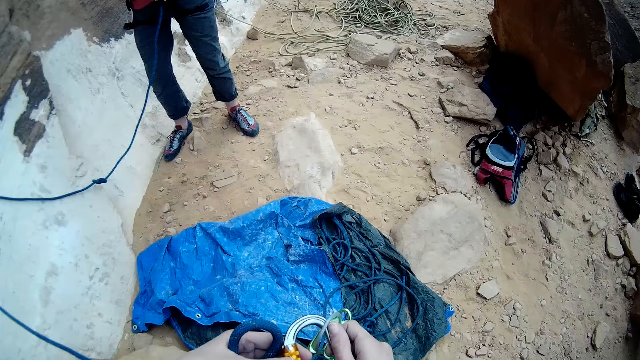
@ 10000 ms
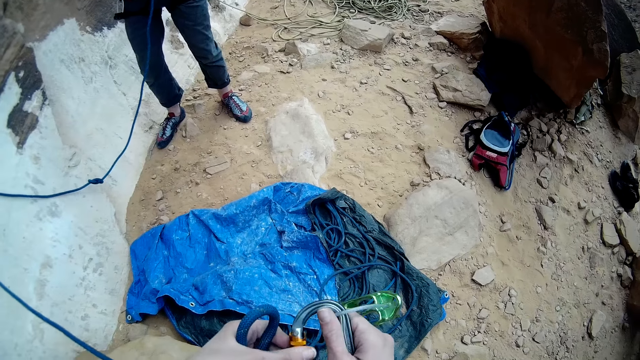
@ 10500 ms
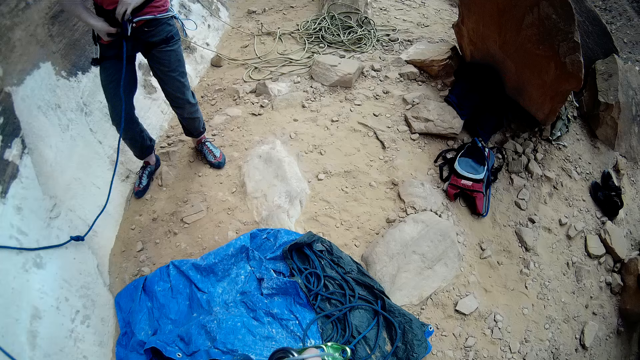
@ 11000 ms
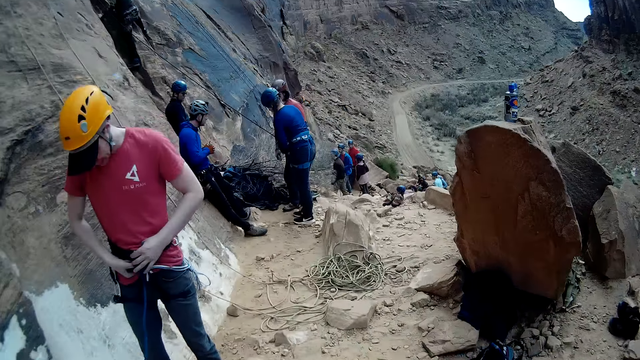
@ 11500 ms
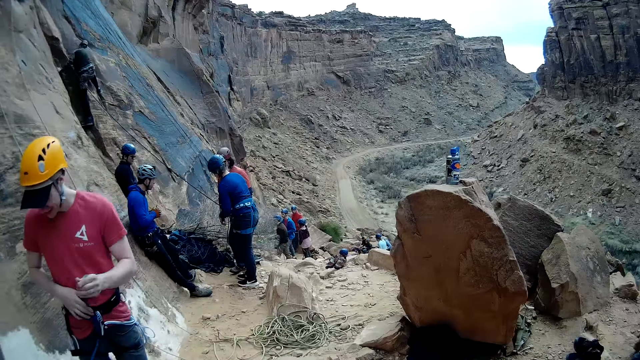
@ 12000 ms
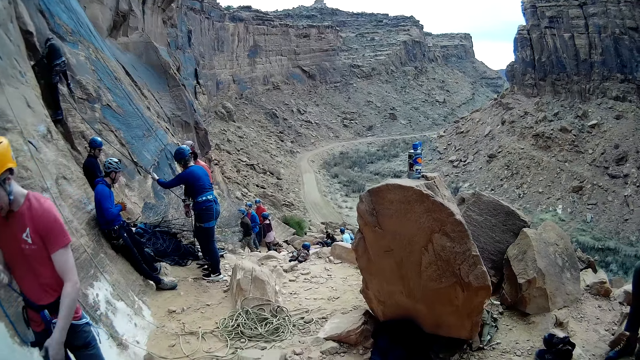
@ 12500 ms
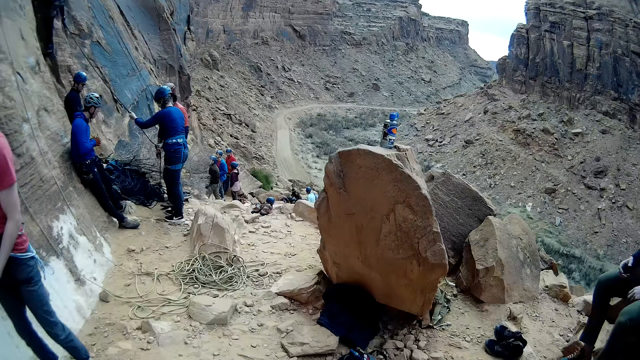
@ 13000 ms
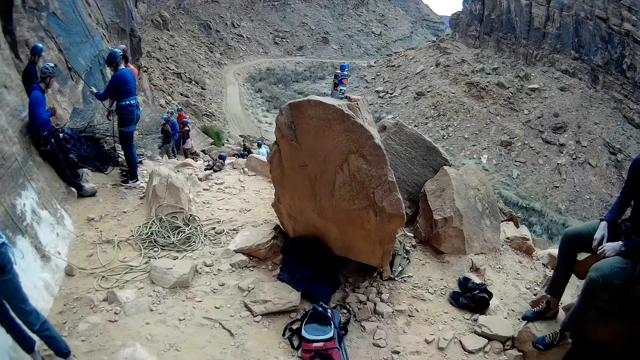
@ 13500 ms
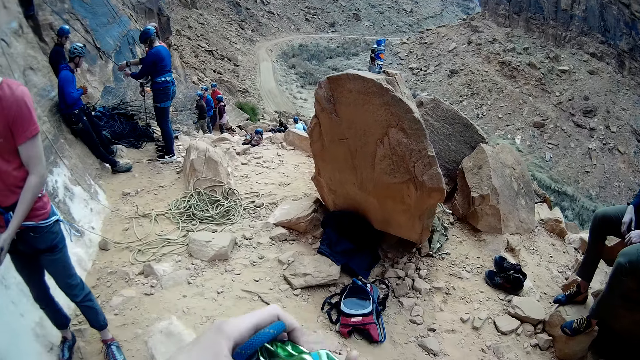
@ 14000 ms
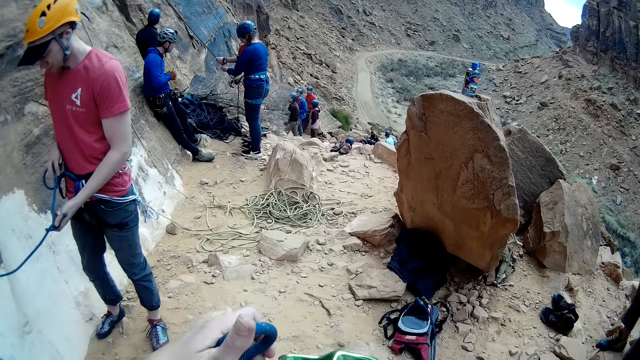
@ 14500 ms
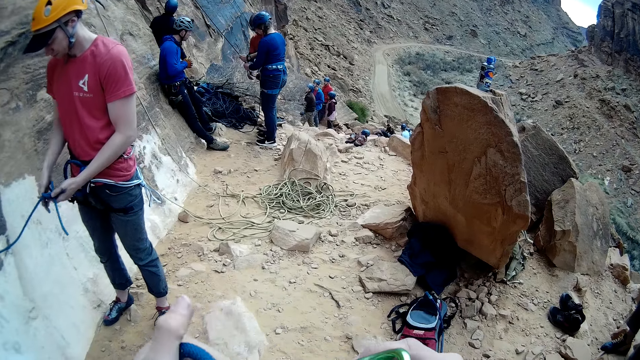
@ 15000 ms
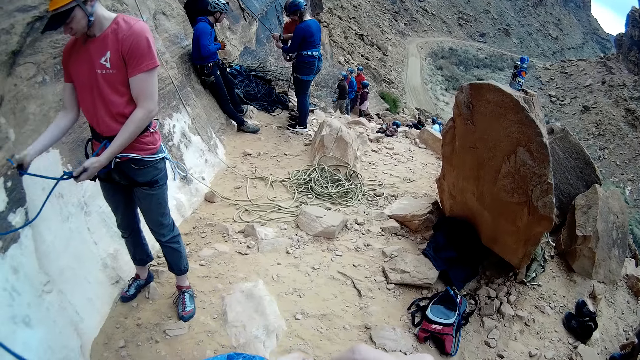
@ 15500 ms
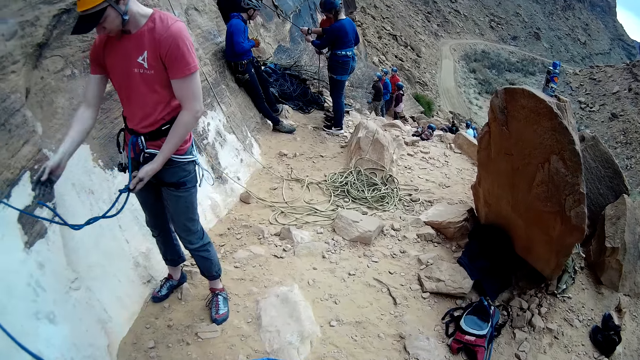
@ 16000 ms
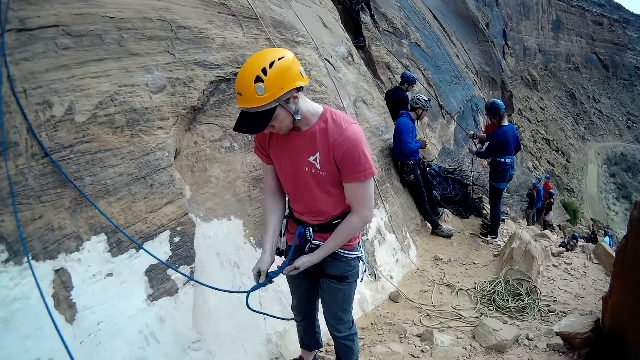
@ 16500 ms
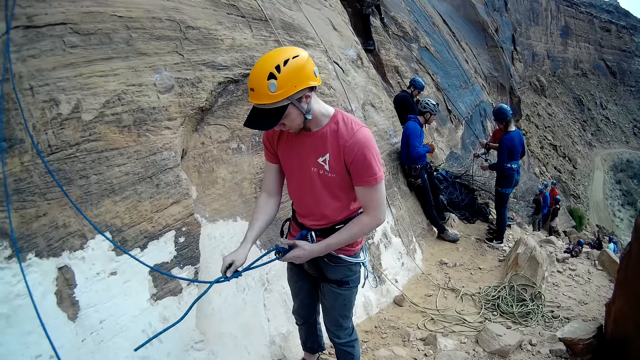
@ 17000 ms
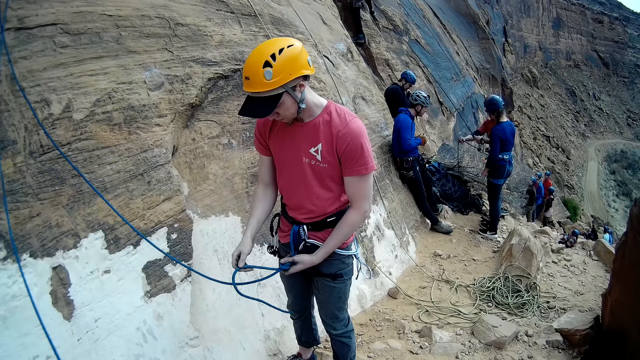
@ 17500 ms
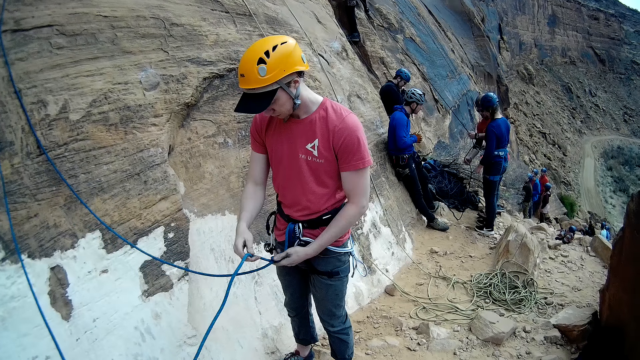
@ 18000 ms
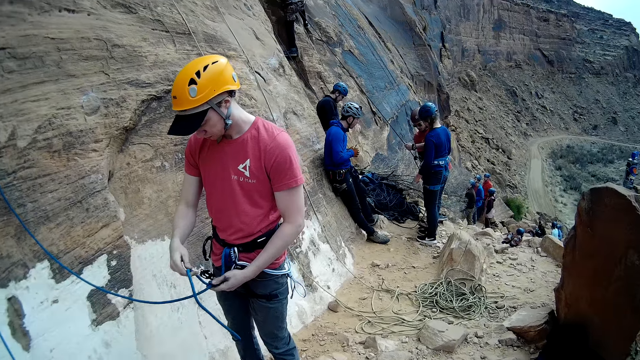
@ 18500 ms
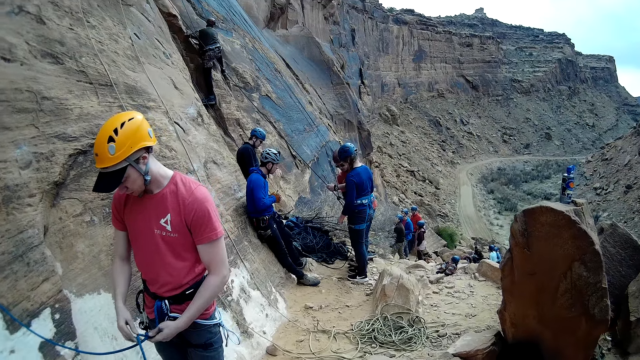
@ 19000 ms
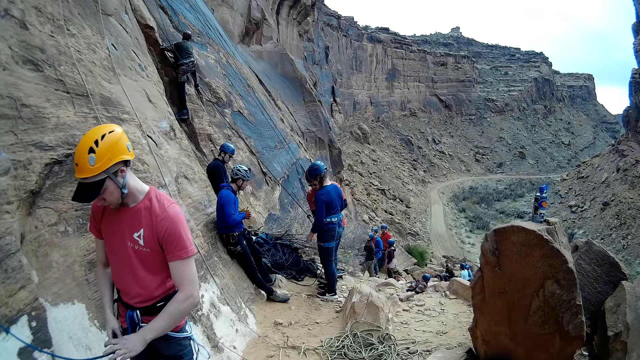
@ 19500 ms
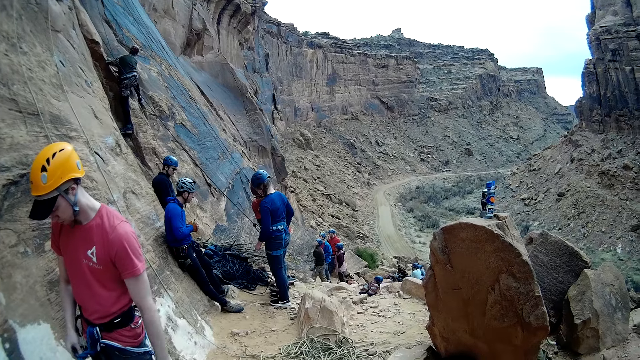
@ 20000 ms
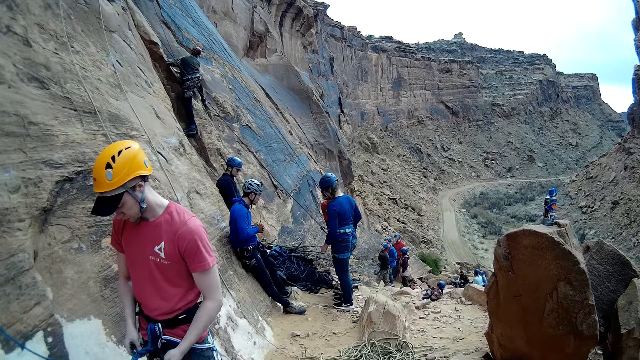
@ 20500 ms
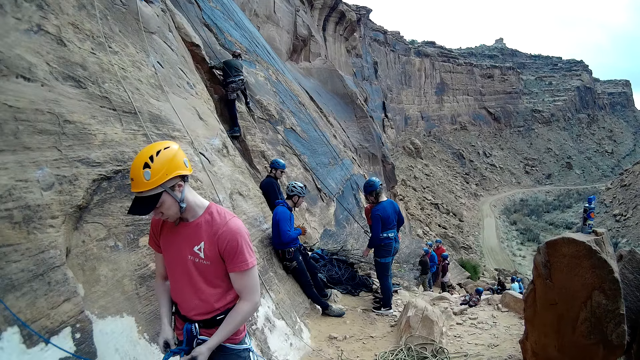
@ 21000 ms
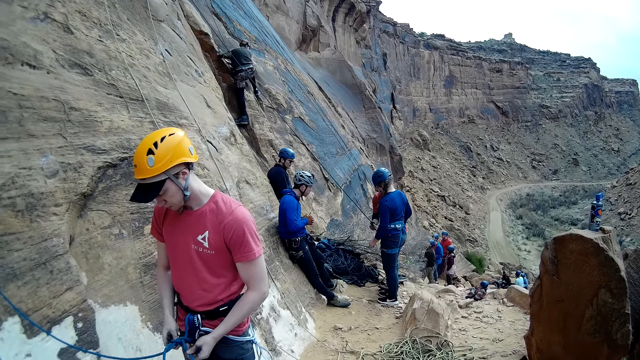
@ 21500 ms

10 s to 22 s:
The camera wearer holds a rope with hooks. They fold the rope with both hands. A man folds the rope with both hands. The camera wearer looks around. They adjust the rope. The man ties the rope on the waist with both hands. The camera wearer looks around.

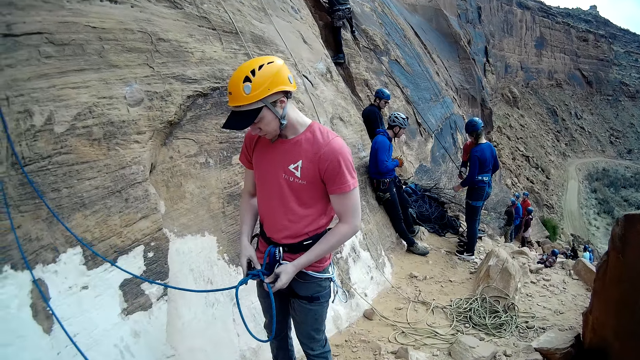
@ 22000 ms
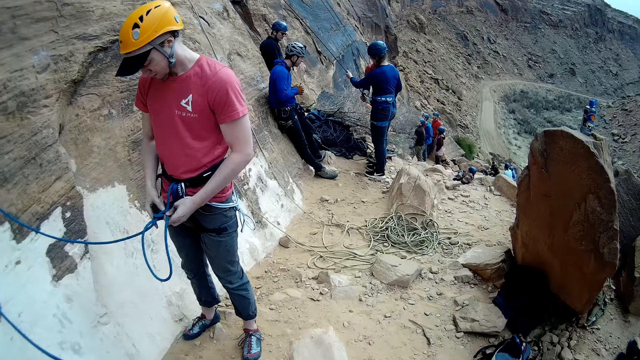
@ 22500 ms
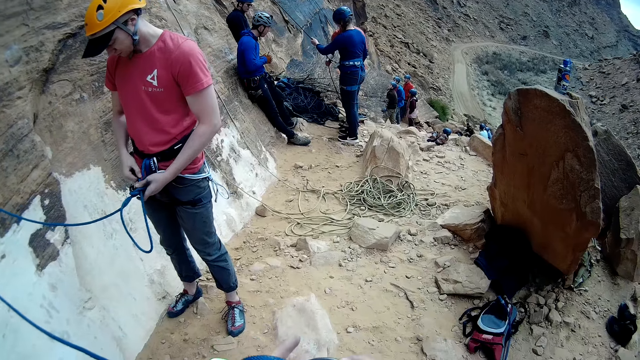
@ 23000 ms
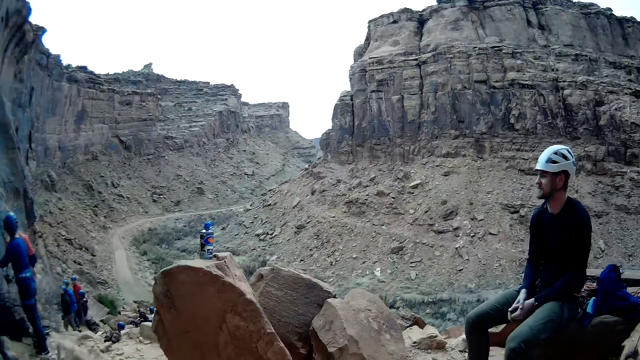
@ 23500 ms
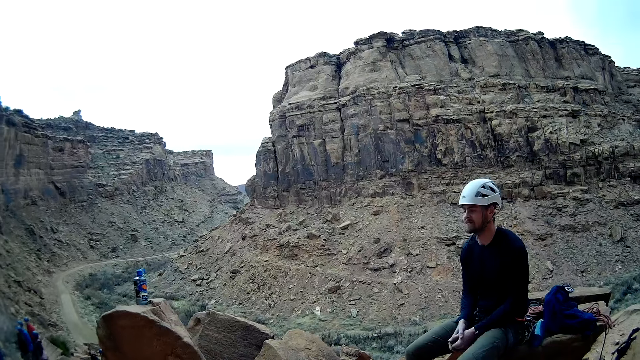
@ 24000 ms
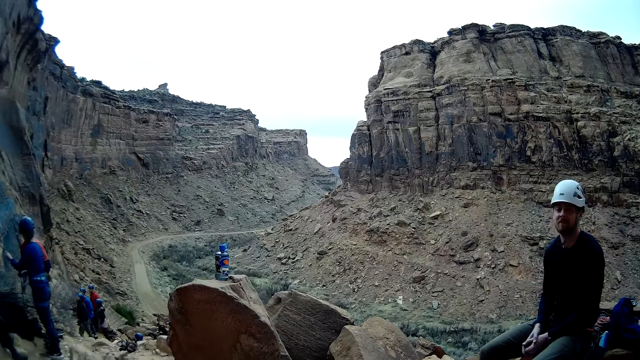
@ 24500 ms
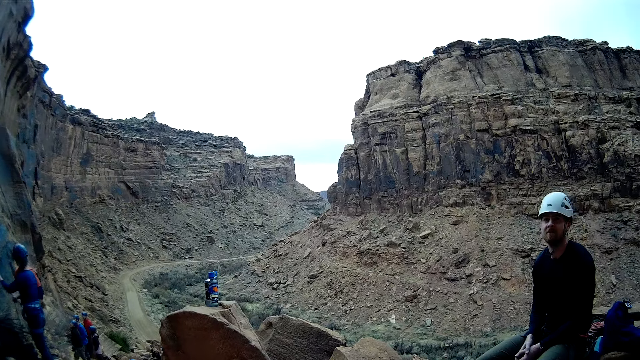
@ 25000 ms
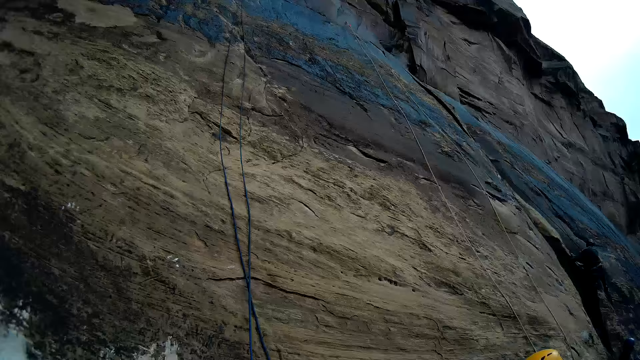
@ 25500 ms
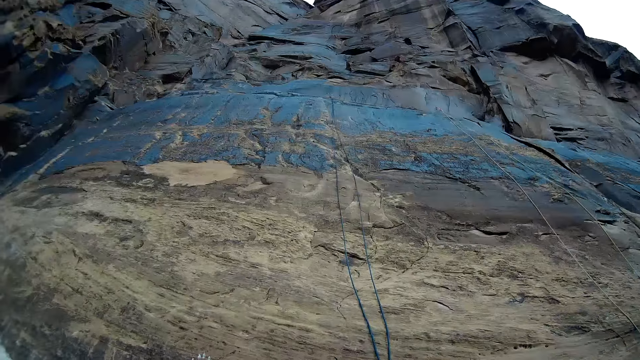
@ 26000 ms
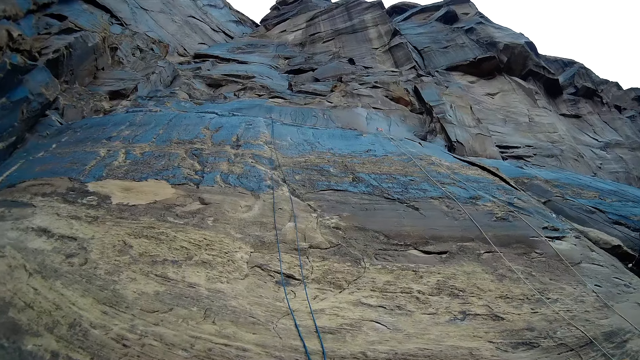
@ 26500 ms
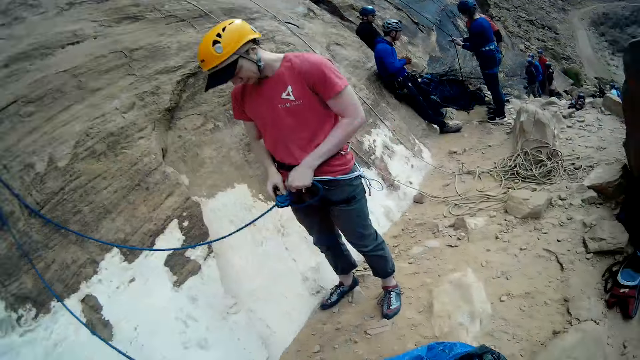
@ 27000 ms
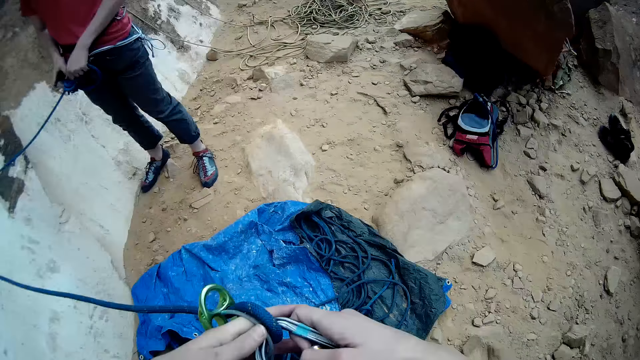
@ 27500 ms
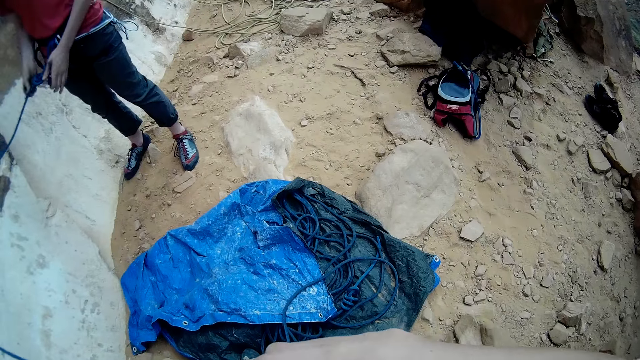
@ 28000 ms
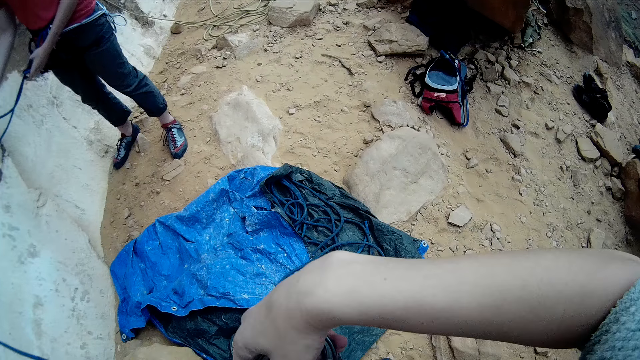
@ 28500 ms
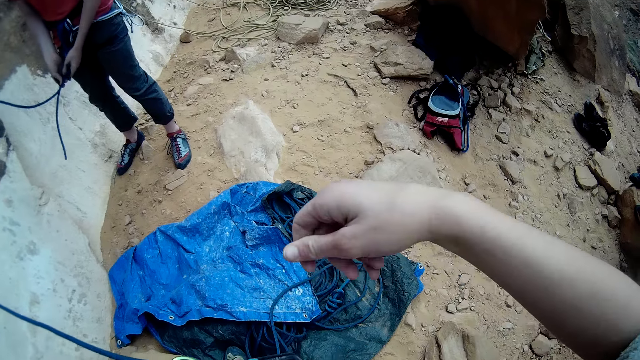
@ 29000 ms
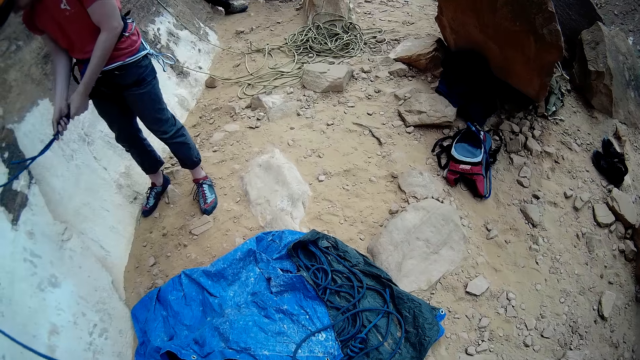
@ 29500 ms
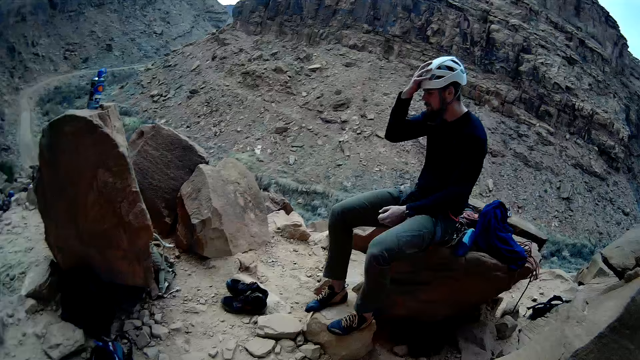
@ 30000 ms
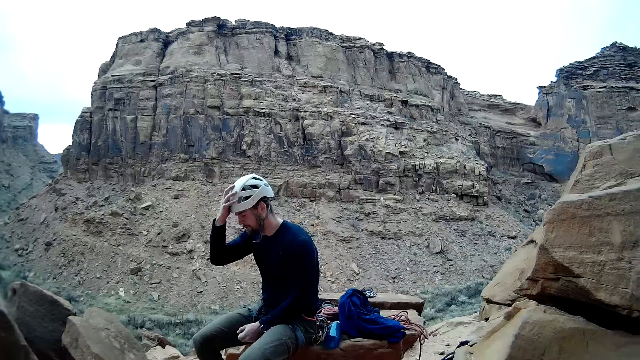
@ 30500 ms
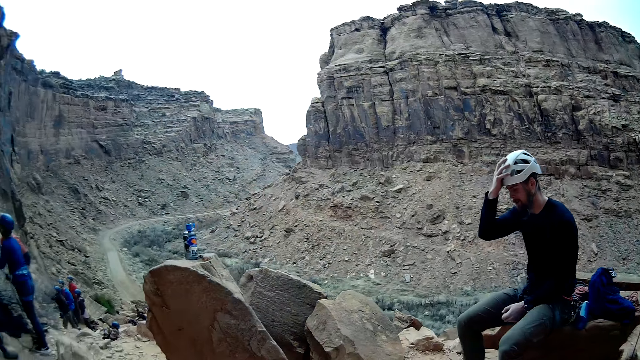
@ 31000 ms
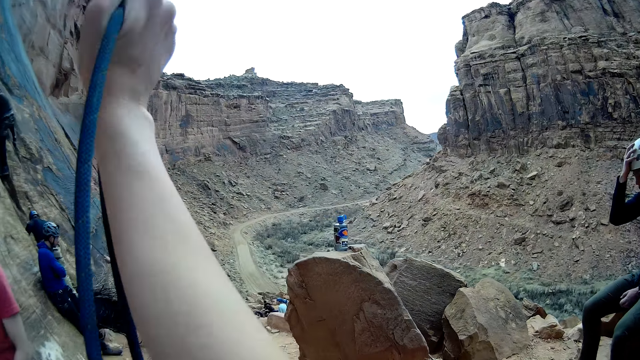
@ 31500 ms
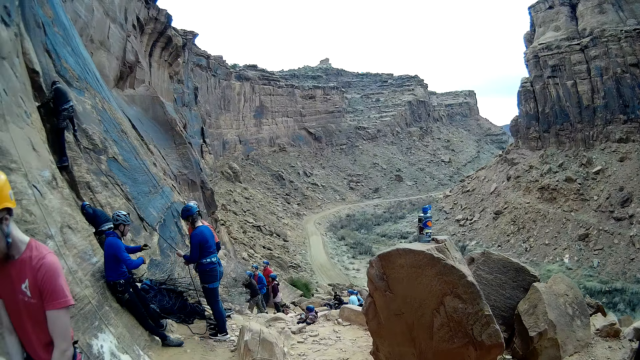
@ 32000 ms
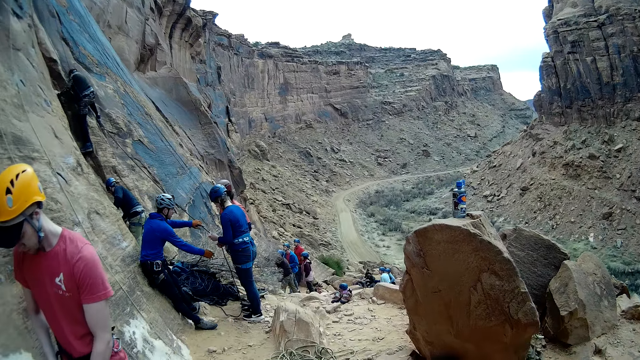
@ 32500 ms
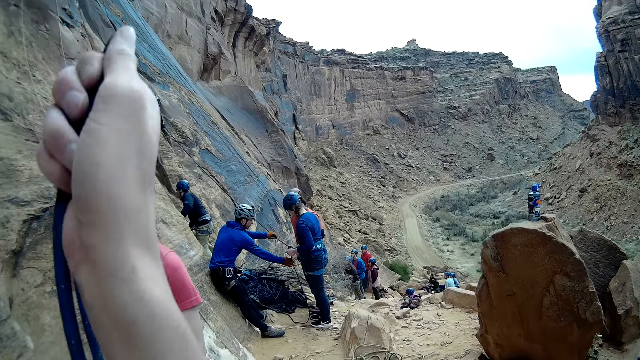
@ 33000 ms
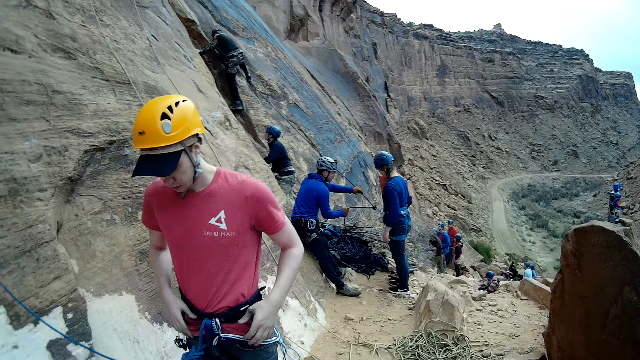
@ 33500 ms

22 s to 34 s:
The camera wearer looks around. They do something. They fold a rope with both hands. A man folds the rope with both hands. The camera wearer looks around. They pull the rope with the right hand. They stretch a hand.
